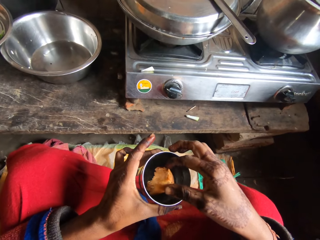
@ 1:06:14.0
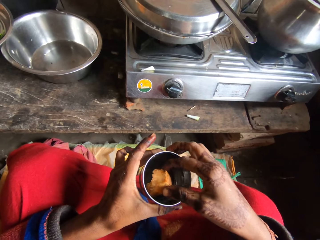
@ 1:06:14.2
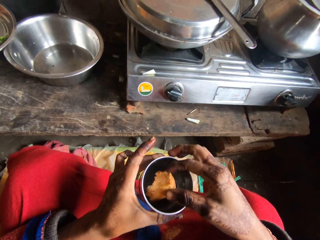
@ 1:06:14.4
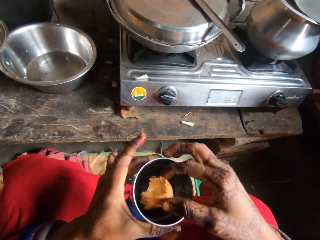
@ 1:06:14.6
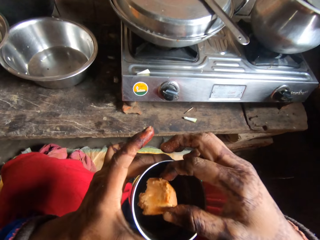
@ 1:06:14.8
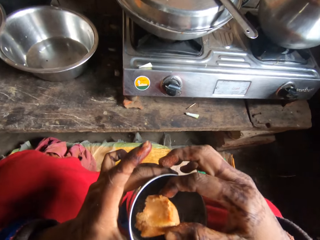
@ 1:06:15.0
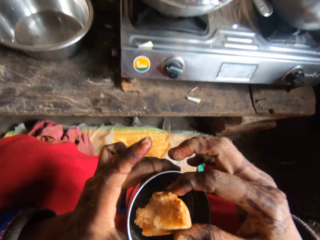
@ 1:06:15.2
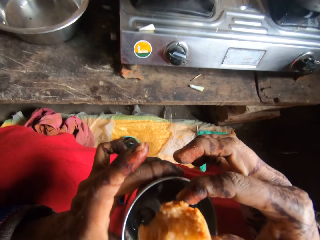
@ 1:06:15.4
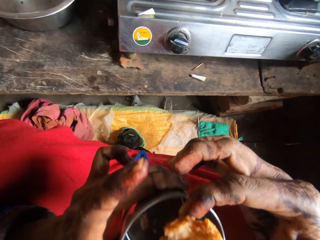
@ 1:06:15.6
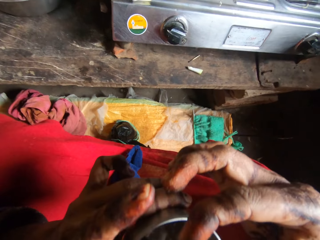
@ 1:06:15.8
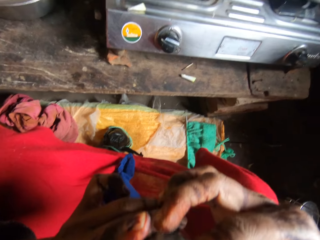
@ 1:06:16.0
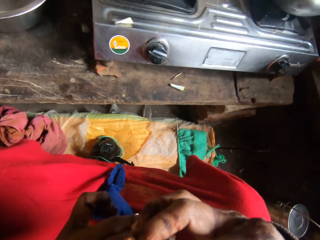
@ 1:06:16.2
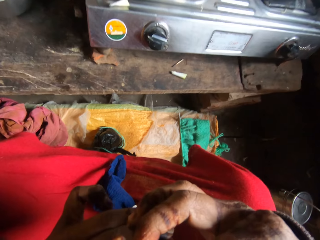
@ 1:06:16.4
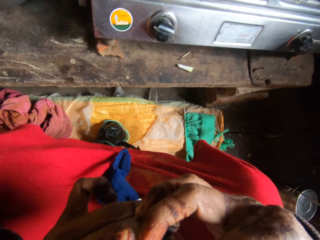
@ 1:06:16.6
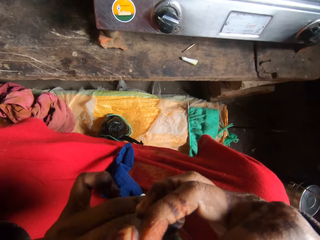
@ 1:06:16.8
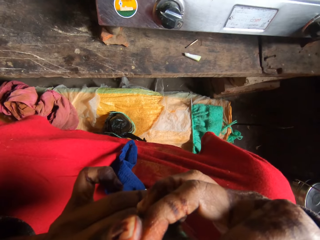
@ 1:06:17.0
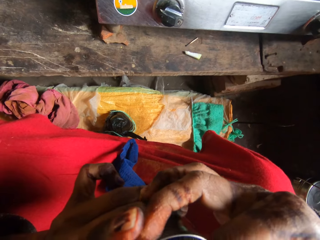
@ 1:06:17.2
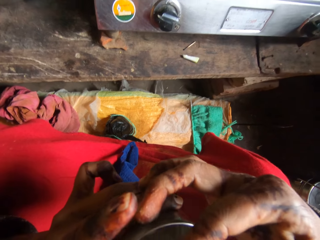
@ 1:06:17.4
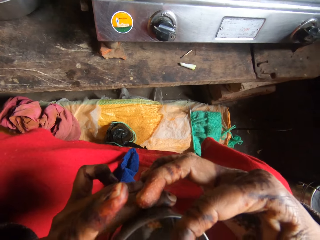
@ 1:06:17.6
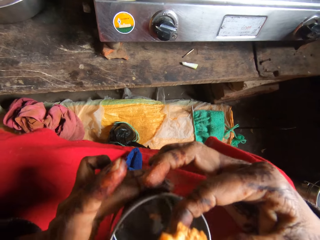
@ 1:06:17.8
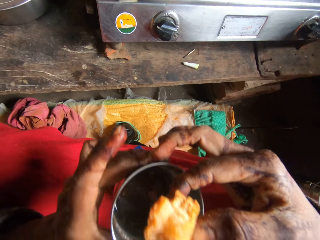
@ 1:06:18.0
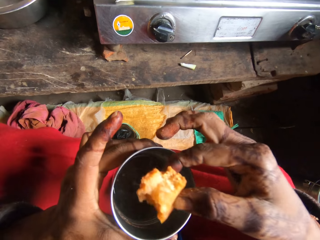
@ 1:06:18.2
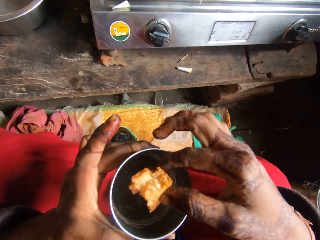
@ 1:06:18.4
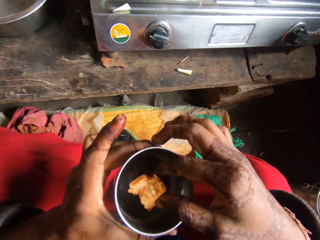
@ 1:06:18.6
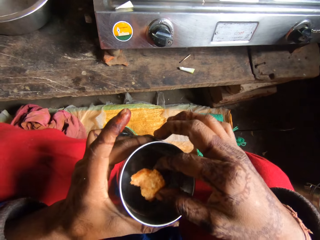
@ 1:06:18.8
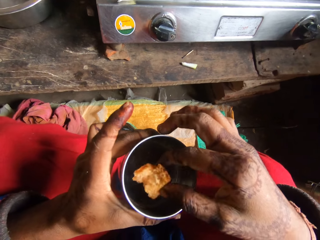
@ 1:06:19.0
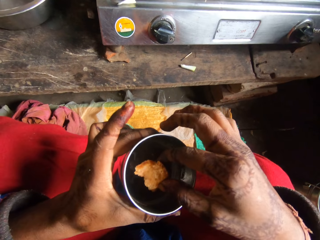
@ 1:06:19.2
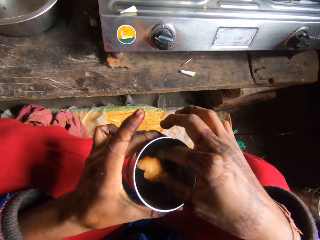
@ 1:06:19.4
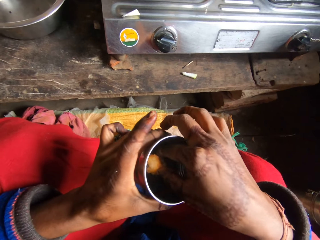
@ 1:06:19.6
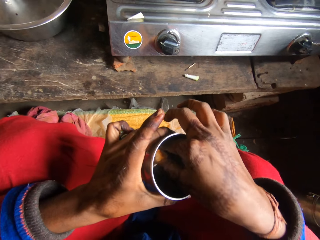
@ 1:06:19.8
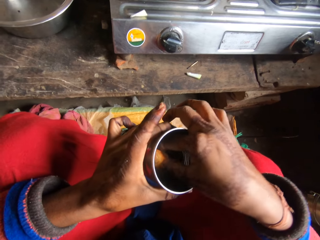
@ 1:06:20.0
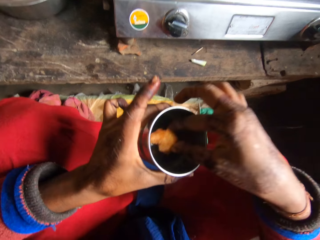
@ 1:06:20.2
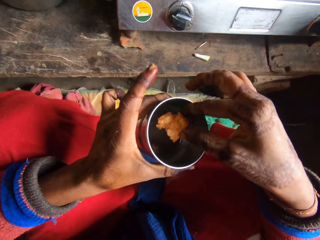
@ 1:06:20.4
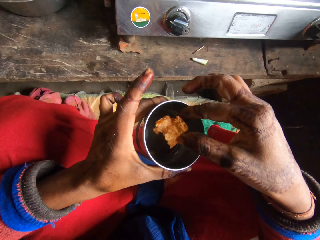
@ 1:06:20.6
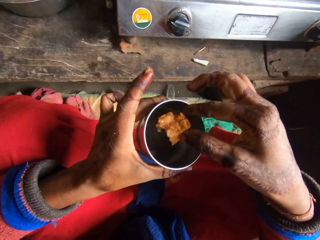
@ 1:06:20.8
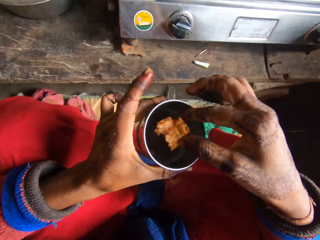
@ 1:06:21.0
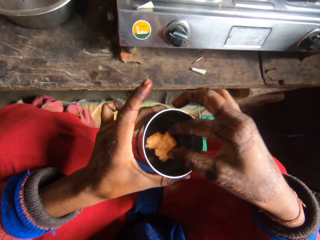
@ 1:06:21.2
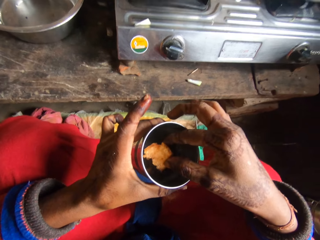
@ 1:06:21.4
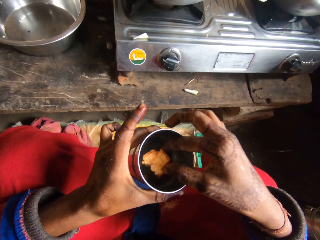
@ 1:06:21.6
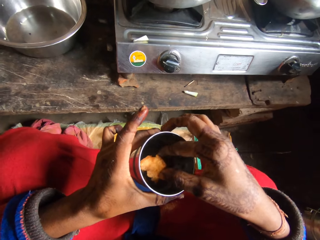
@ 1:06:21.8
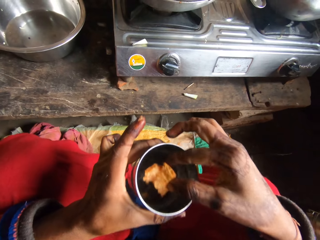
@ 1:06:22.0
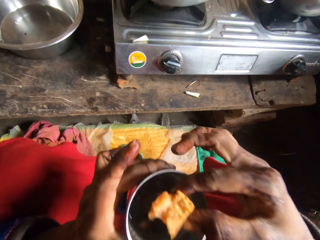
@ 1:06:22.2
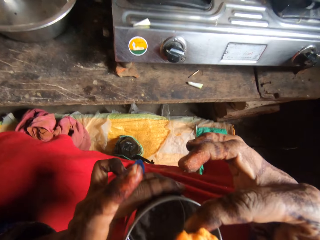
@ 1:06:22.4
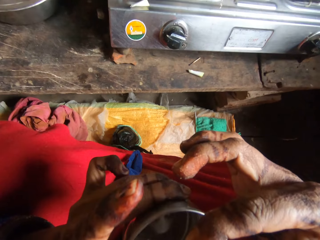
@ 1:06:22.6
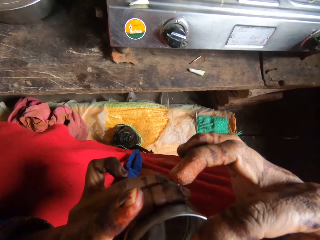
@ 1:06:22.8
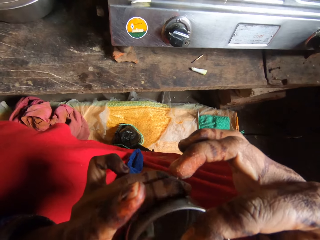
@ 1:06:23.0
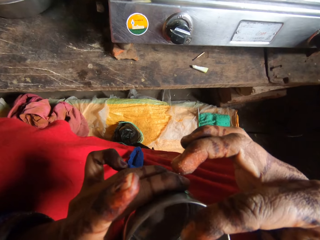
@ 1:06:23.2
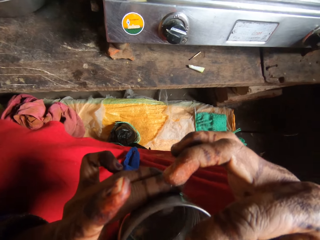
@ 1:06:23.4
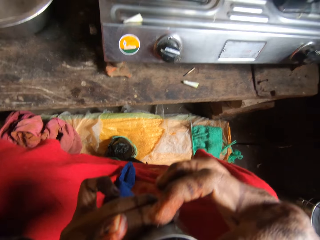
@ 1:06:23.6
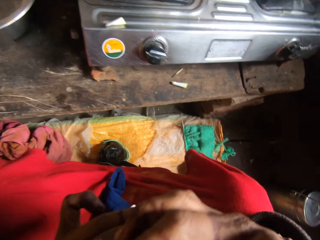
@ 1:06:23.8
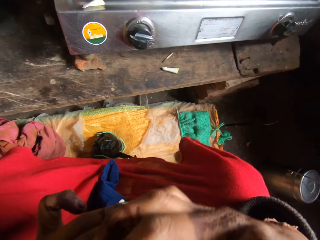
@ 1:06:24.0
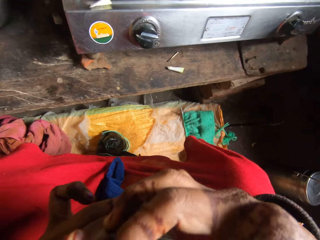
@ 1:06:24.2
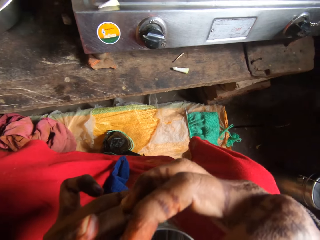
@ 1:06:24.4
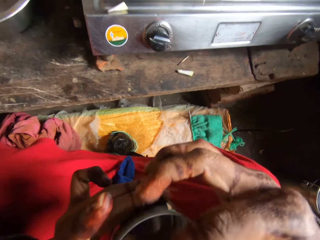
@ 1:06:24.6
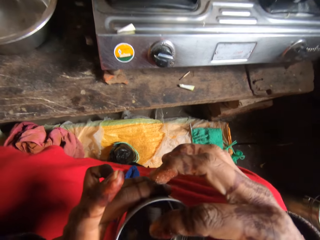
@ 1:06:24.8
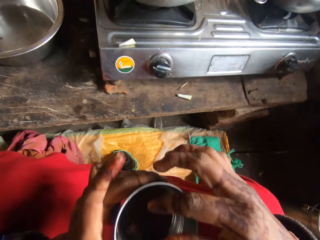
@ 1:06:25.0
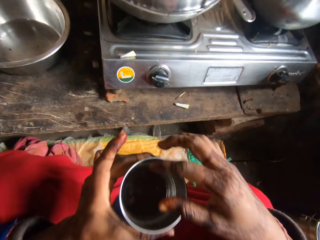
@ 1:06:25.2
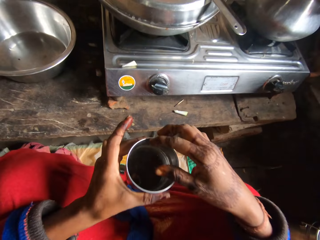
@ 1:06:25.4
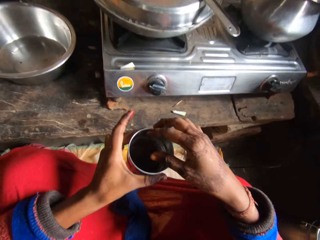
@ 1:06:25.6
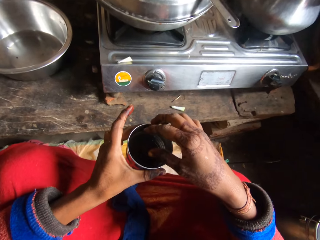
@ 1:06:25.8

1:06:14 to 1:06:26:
The camera wearer eats the bread. They dip the bread inside the tea in the cup. They eat the bread.

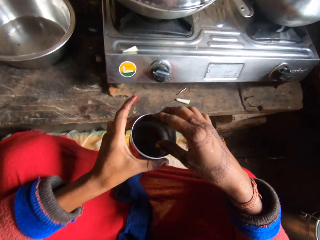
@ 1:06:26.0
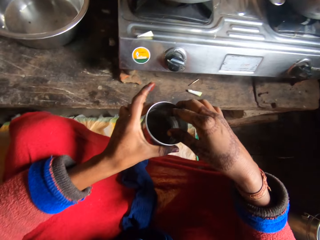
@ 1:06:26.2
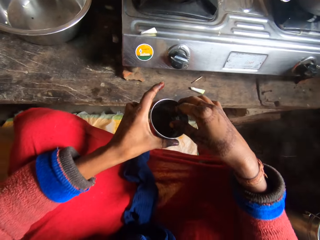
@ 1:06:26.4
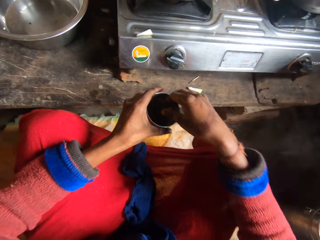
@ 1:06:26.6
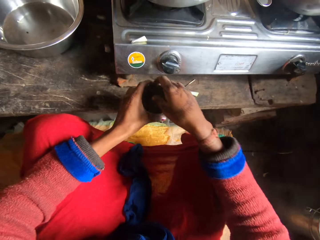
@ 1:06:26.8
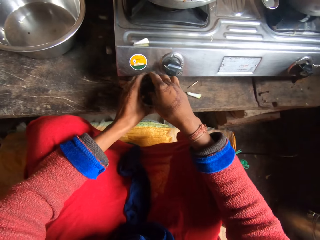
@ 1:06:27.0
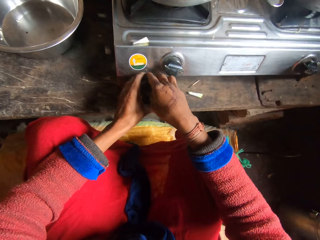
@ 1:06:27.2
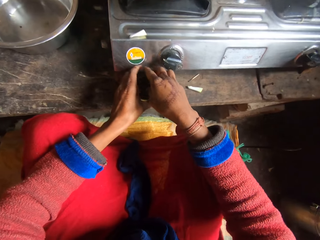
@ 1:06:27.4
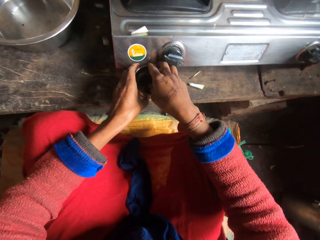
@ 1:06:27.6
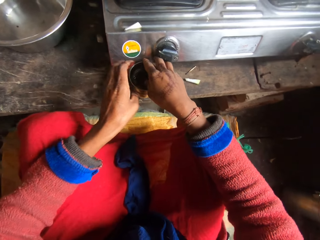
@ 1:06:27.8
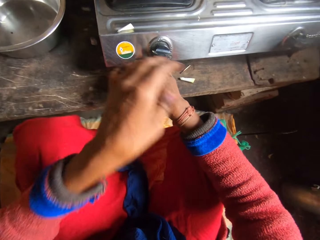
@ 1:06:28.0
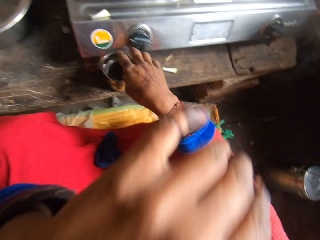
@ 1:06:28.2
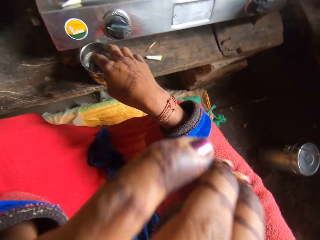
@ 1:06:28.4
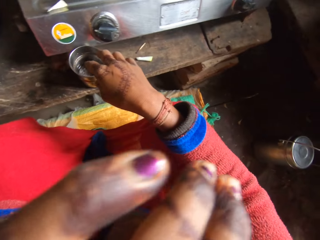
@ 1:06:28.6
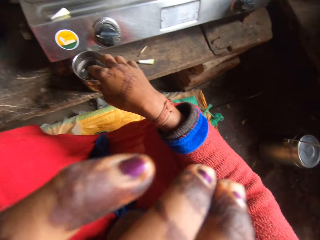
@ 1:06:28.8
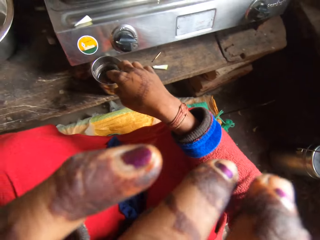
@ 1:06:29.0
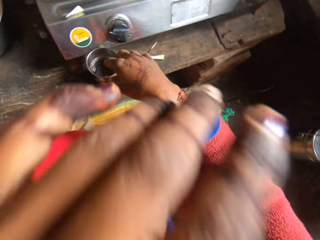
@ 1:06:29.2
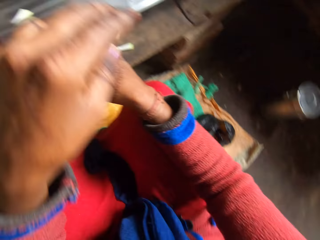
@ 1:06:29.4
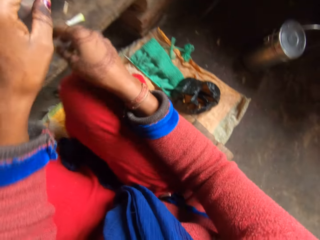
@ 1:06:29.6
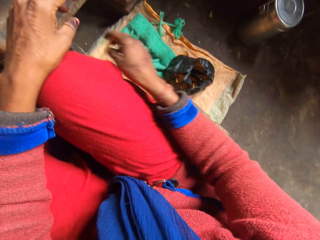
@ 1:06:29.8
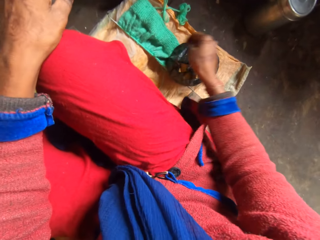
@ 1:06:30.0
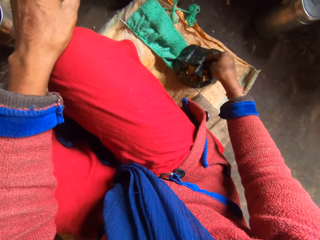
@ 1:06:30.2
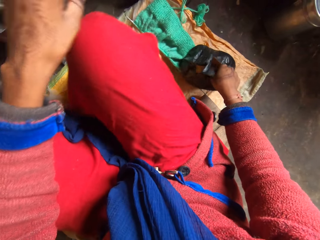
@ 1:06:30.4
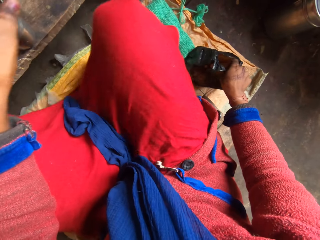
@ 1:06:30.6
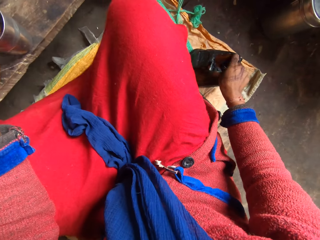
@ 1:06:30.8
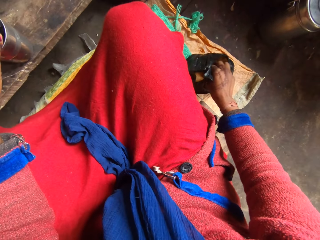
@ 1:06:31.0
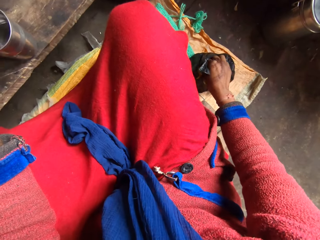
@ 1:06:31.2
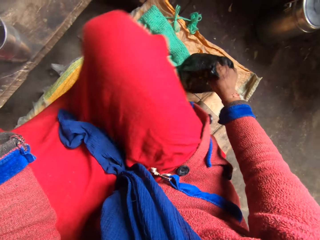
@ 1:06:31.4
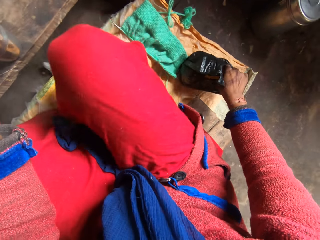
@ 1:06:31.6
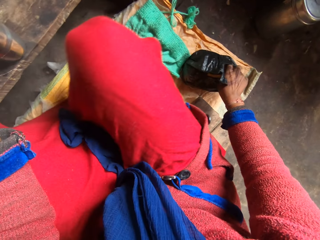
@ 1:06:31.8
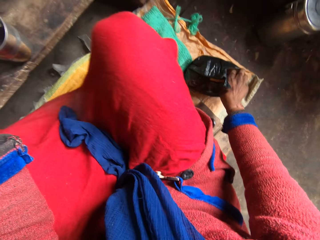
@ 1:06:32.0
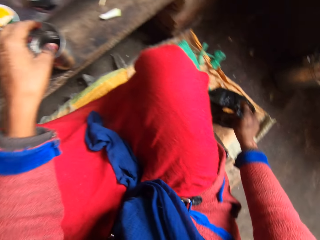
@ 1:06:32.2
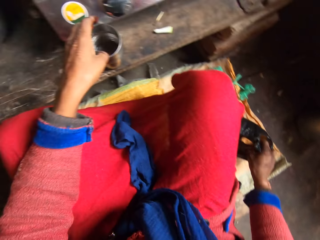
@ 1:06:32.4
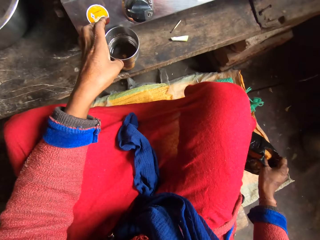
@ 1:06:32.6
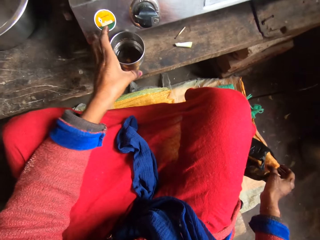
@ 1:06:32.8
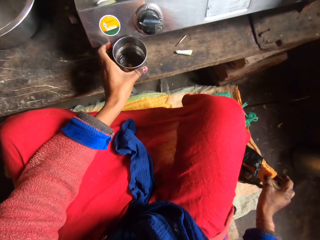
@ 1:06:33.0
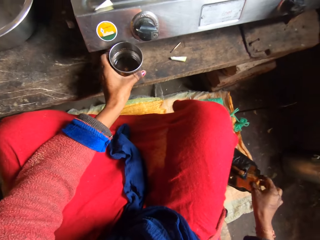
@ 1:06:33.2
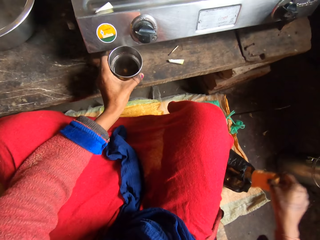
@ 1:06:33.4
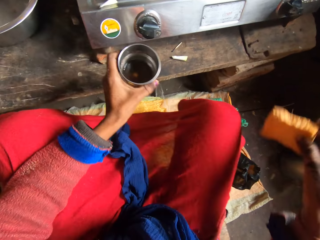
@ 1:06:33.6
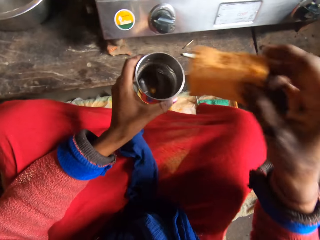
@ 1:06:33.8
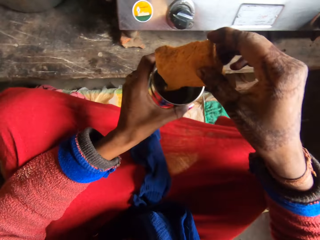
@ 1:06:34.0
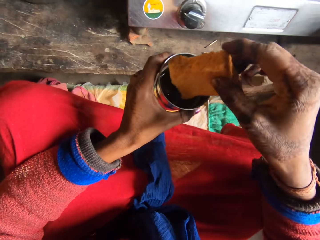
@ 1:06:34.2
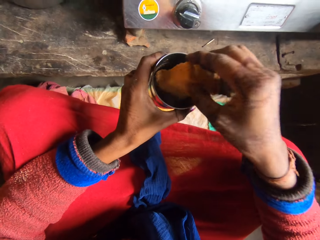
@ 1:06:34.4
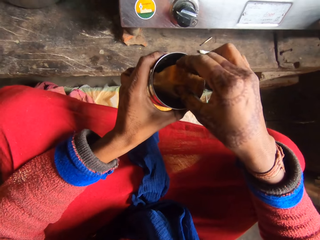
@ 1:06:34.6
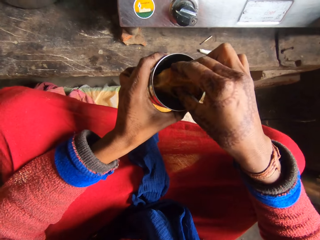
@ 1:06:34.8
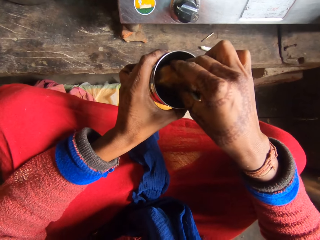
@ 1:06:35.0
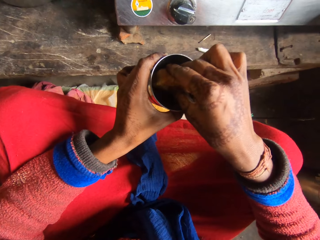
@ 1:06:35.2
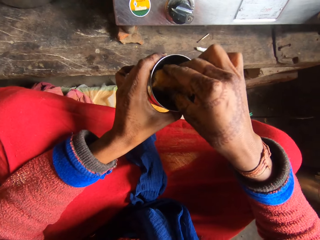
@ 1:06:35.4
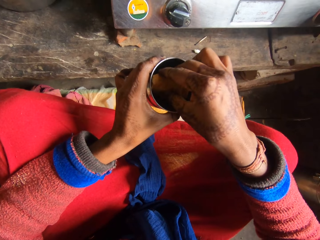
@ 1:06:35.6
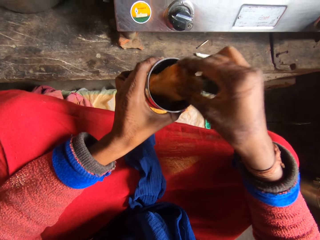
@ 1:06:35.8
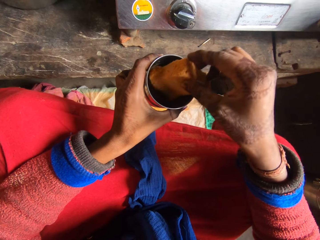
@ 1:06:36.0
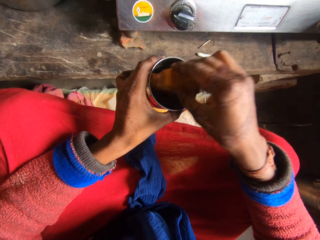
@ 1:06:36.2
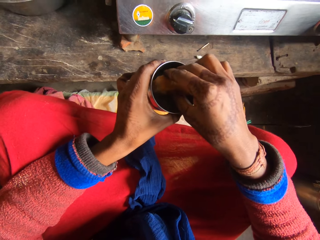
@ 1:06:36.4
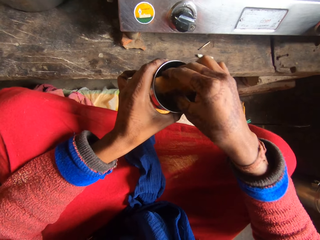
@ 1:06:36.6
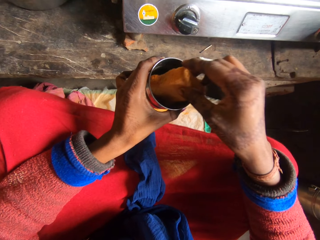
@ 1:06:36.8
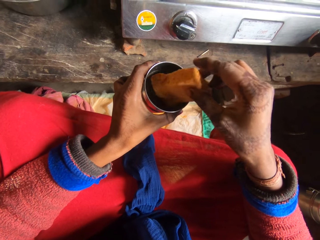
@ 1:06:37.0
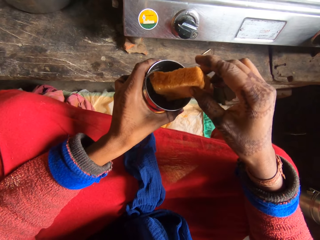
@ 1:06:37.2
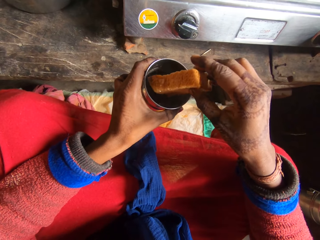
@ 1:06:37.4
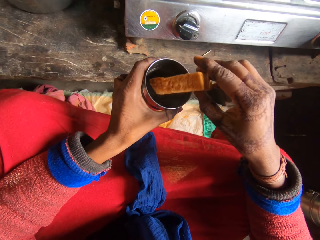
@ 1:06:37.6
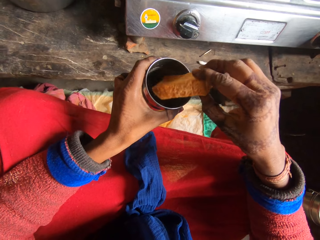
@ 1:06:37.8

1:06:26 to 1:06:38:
The camera wearer drops the metal cup on the kitchen table. She scratches her face. She takes another bread from the nylon or paper bag on the floor. She picks up the metal cup from the top of the kitchen table. She dips the bread inside the tea in the cup.
